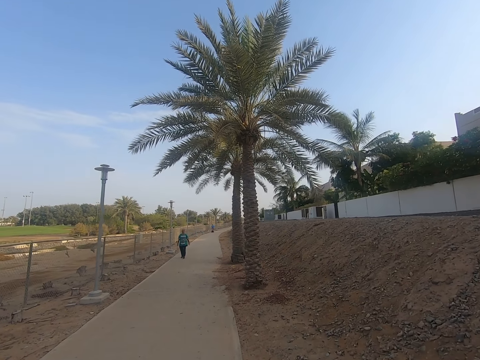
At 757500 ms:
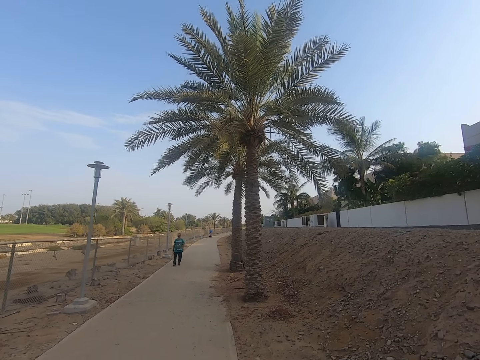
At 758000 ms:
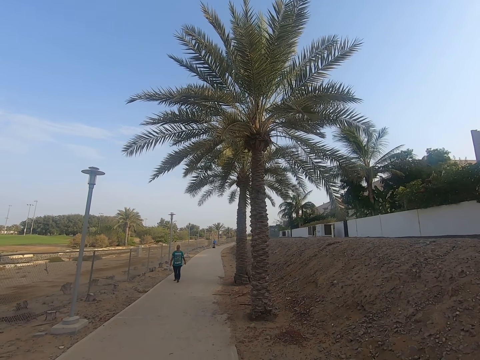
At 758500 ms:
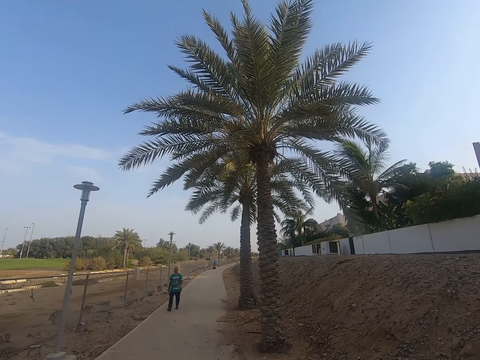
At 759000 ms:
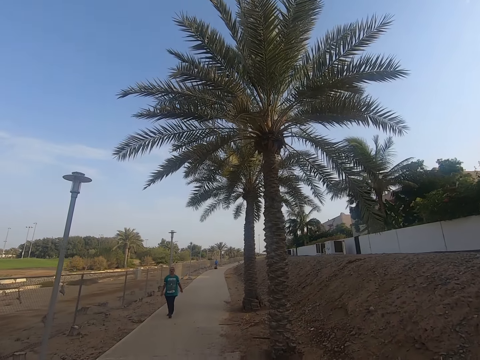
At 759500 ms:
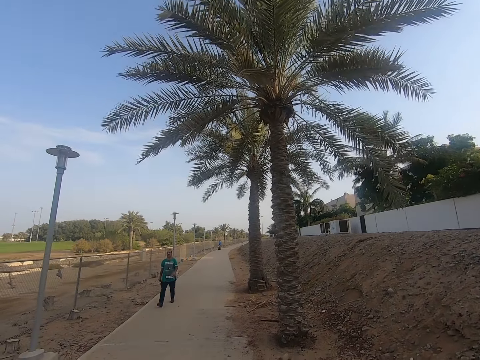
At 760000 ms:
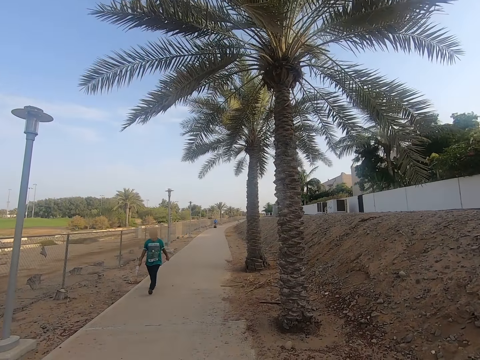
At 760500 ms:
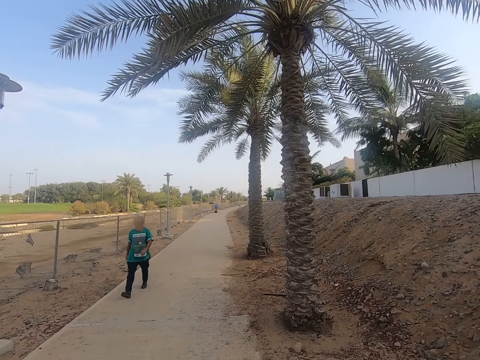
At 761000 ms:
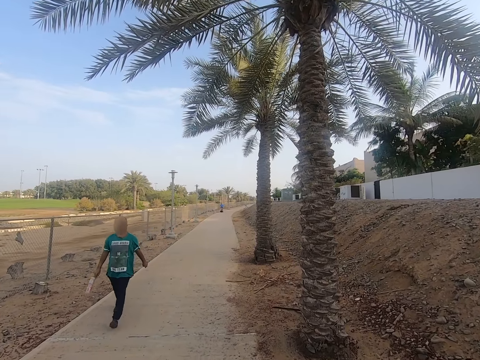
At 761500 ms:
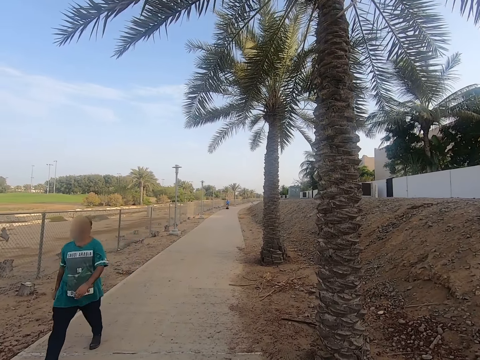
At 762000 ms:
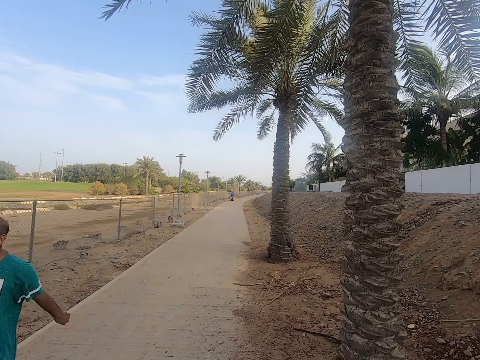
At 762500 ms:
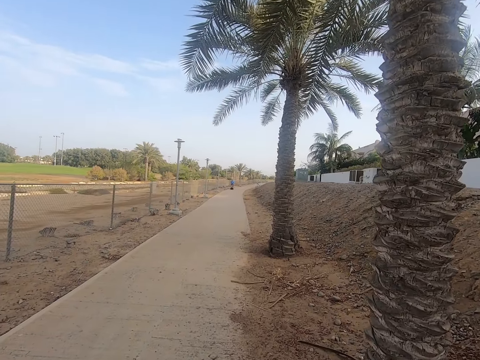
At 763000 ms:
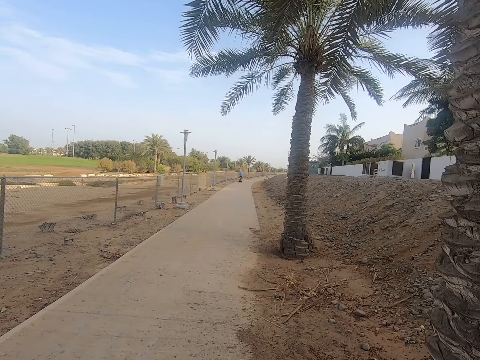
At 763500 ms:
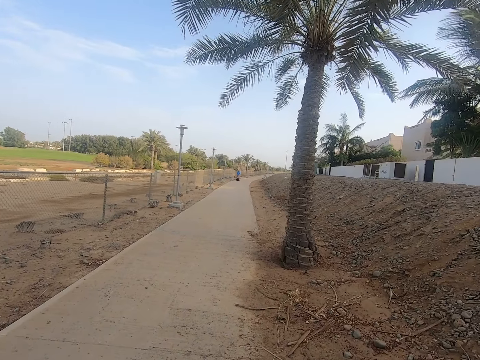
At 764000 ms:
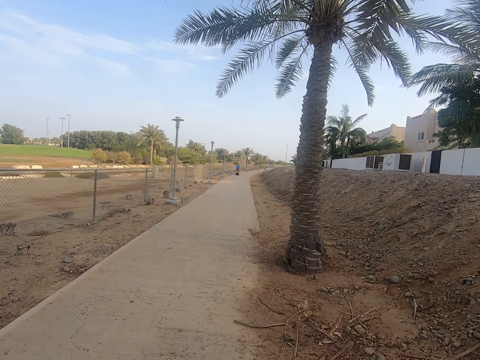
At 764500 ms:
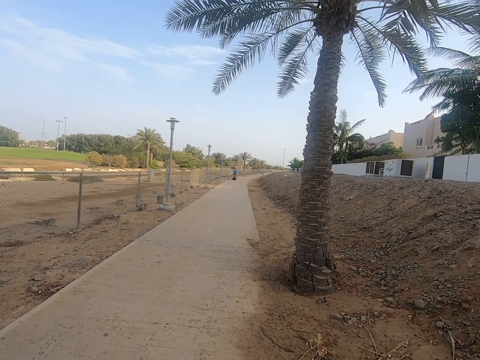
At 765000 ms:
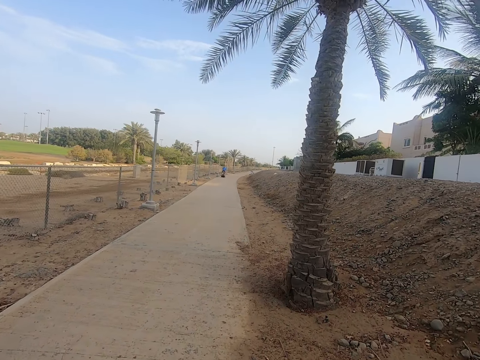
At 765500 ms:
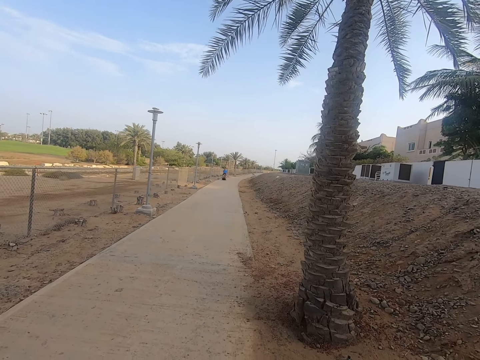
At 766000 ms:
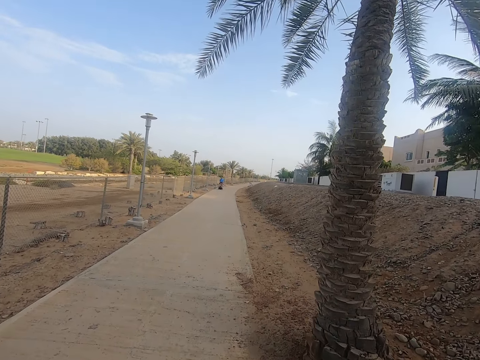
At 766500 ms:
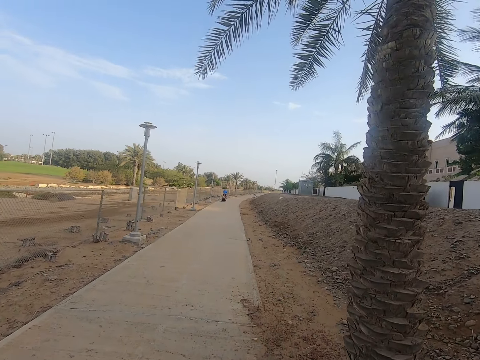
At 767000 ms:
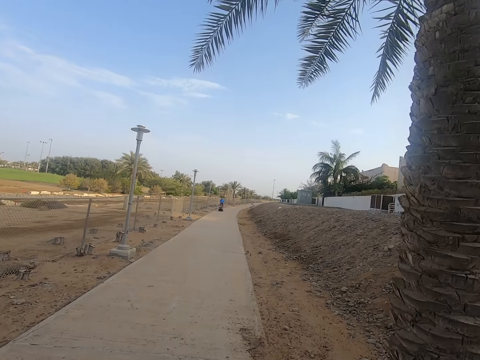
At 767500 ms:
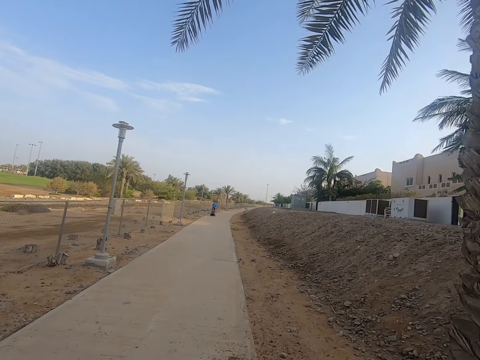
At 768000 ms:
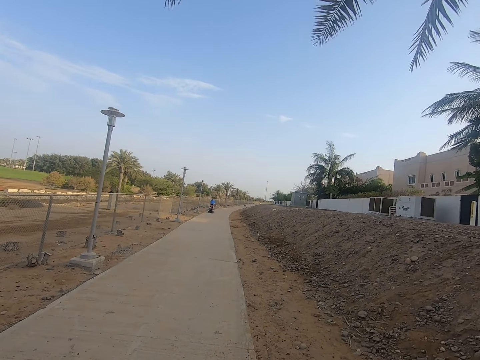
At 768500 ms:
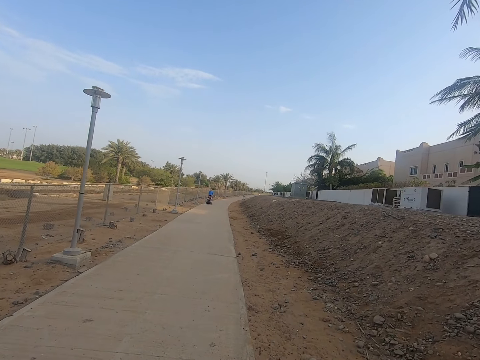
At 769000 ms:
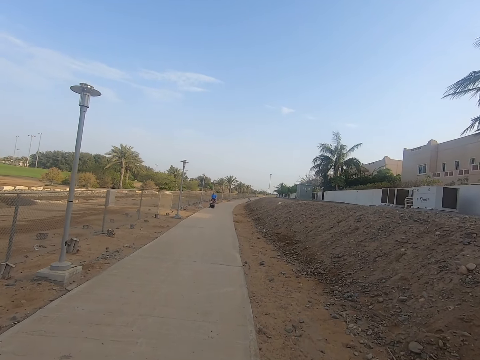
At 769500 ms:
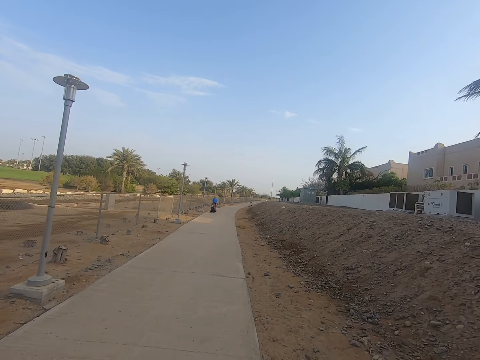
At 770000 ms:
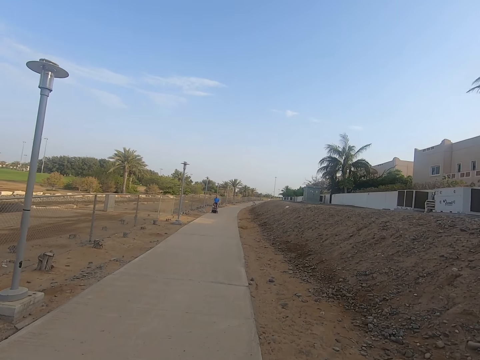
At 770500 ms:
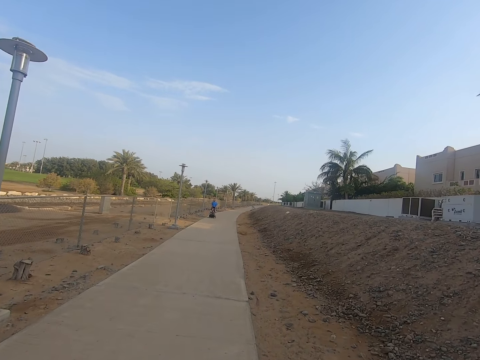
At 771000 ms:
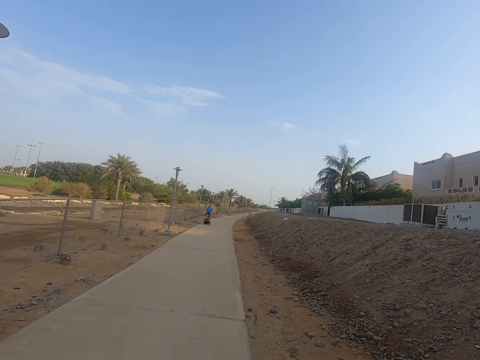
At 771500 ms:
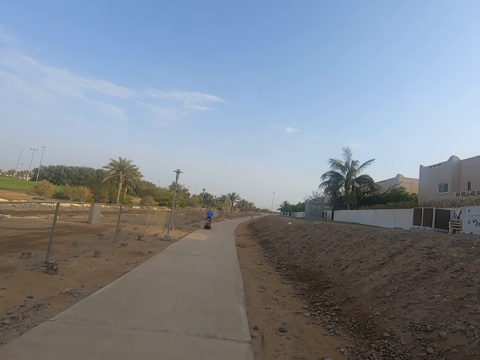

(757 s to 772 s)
Another man walks in the sidewalk. The camera wearer walks in the sidewalk.

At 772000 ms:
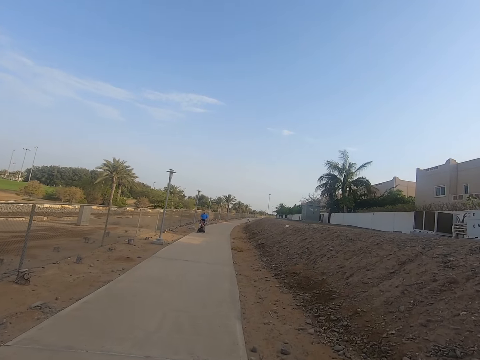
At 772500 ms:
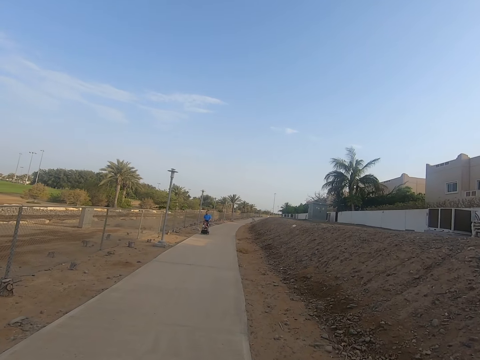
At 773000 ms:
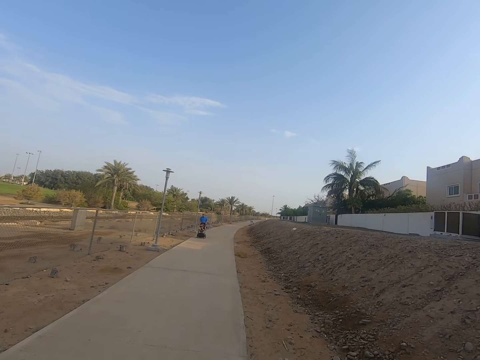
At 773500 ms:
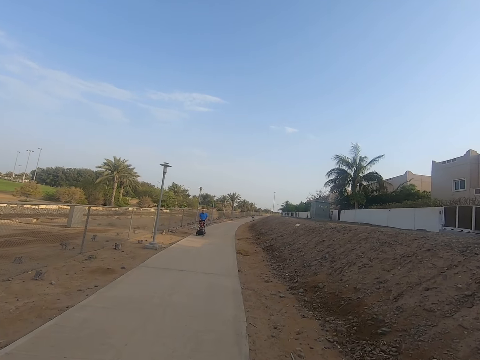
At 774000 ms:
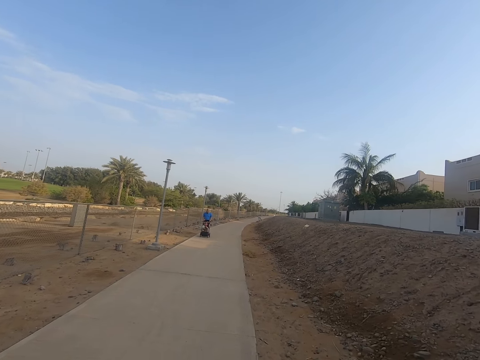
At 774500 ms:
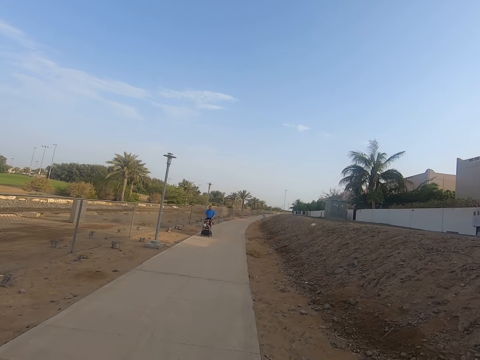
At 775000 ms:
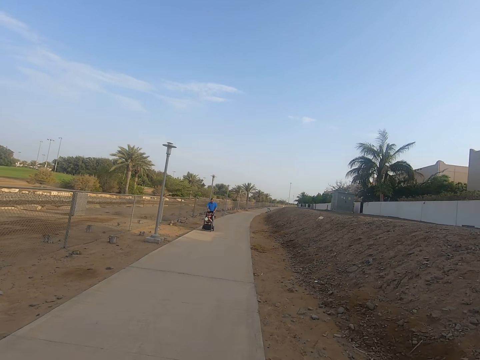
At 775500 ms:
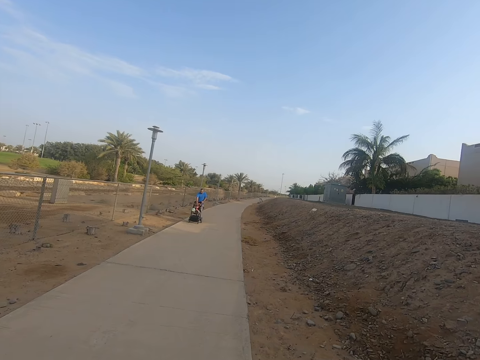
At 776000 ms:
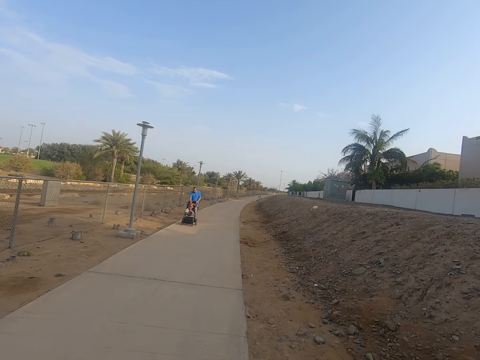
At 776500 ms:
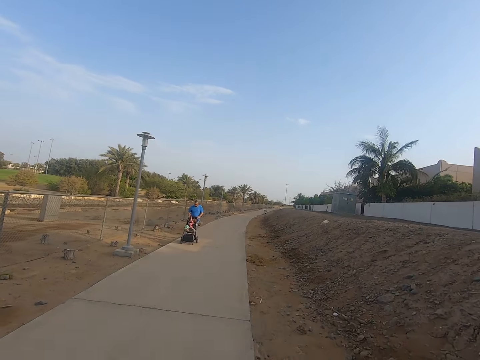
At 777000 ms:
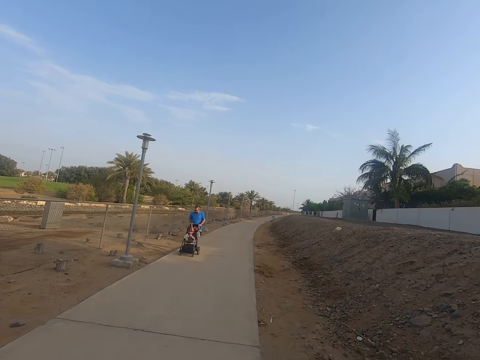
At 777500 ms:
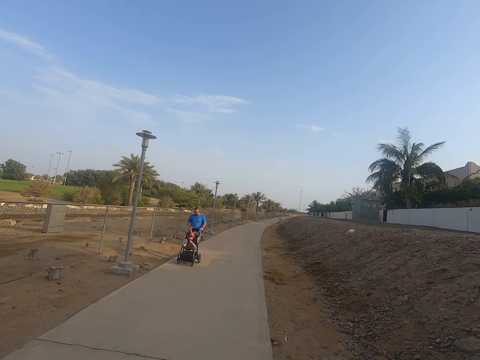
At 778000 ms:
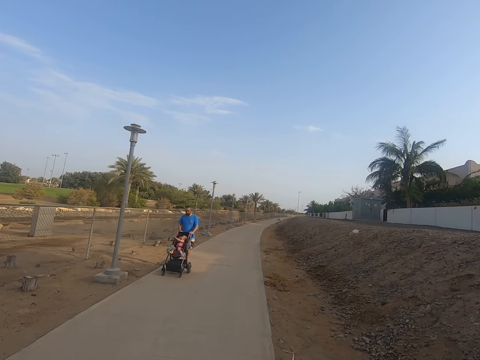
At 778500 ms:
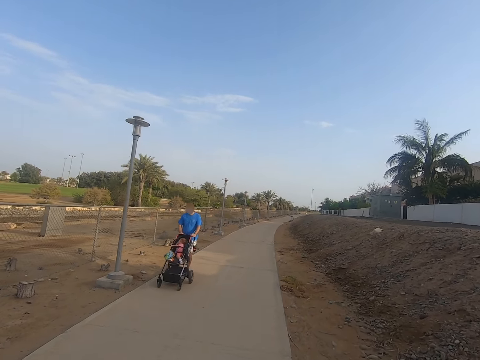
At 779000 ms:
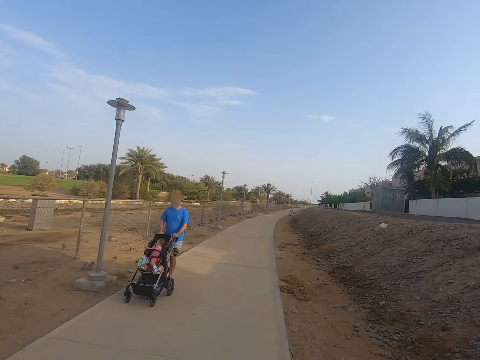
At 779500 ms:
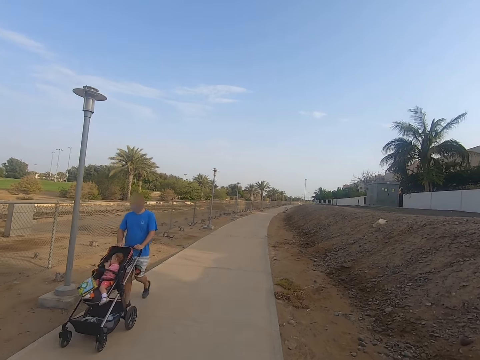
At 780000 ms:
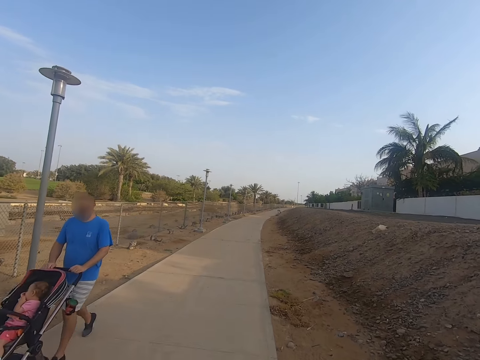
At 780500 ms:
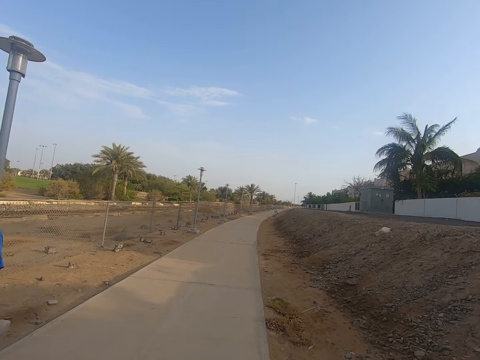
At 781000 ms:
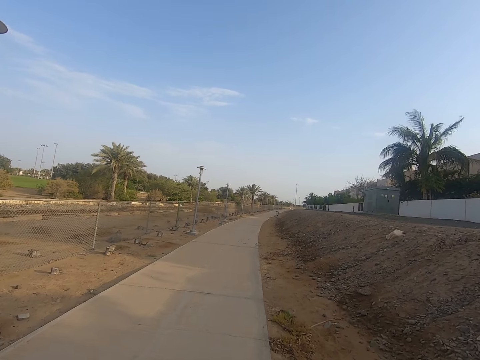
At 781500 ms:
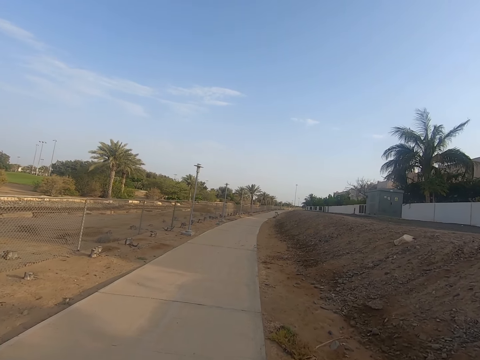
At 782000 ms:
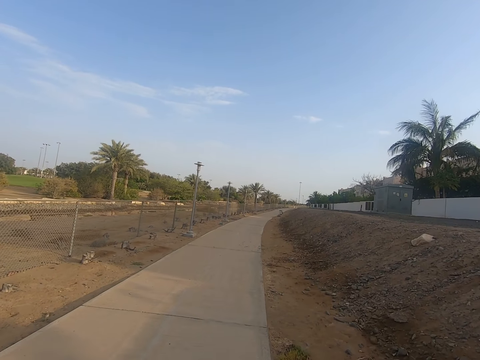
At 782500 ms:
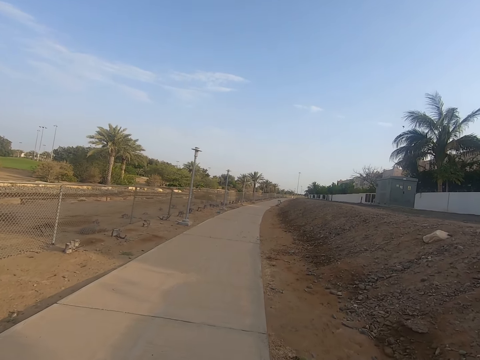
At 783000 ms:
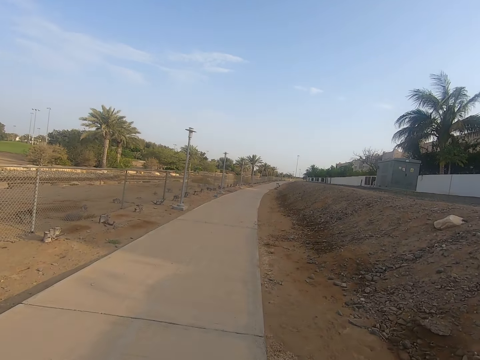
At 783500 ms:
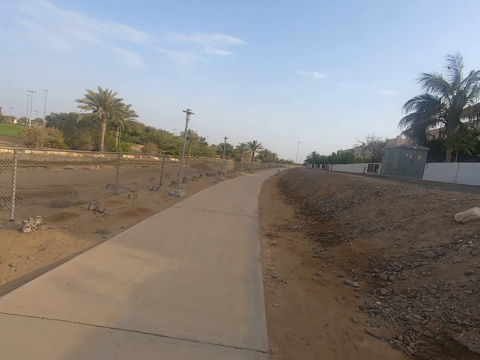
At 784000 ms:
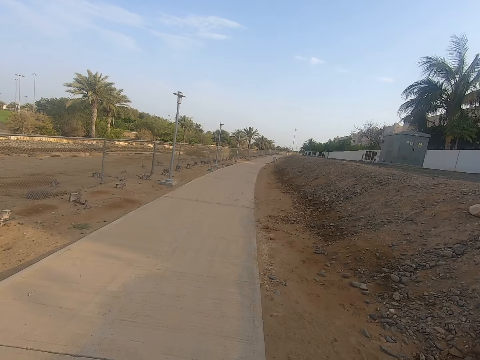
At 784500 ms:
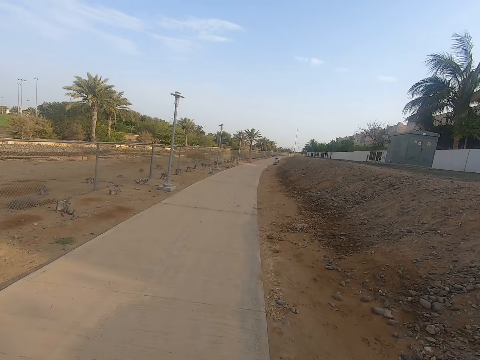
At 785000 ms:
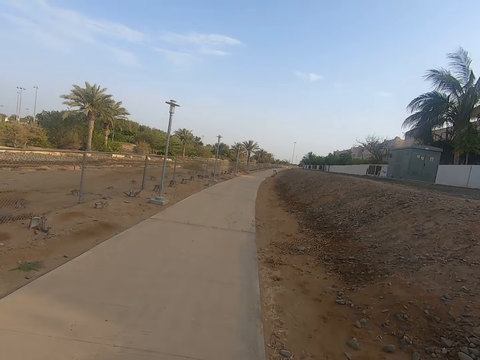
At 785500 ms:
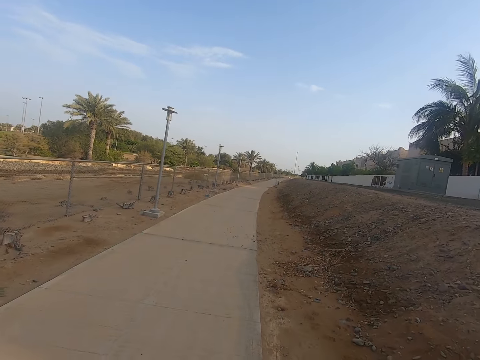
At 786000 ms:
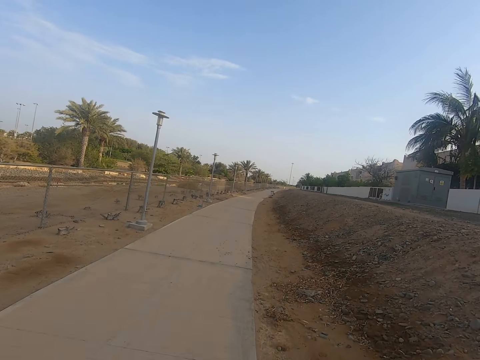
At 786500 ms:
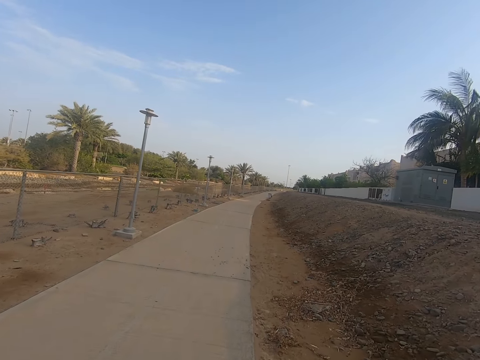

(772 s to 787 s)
A person pushes a stroller. The camera wearer walks in the sidewalk.
